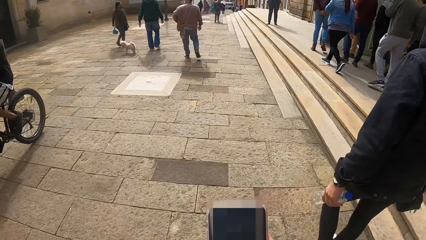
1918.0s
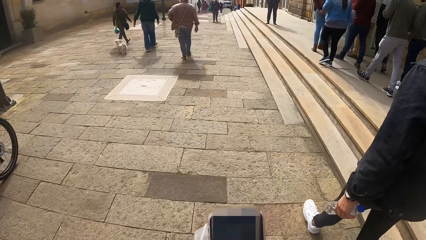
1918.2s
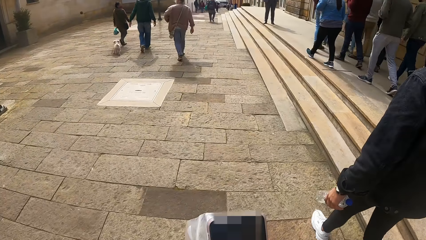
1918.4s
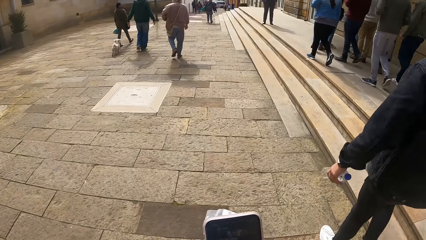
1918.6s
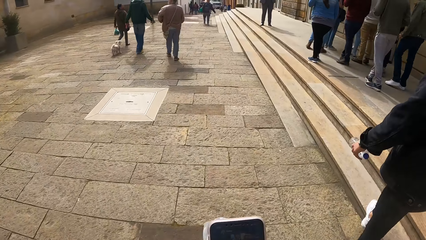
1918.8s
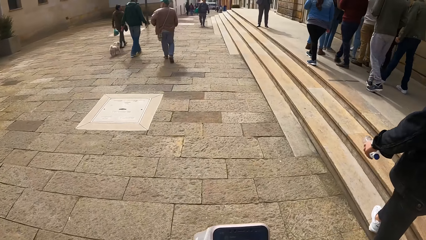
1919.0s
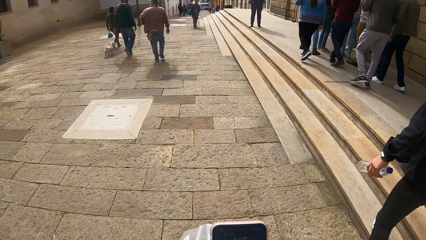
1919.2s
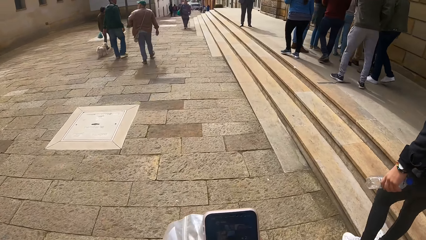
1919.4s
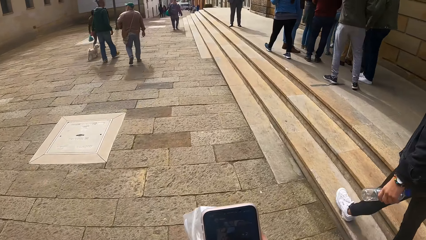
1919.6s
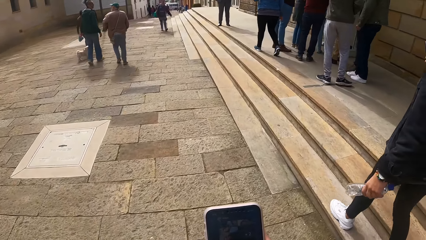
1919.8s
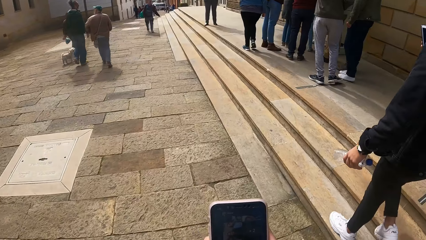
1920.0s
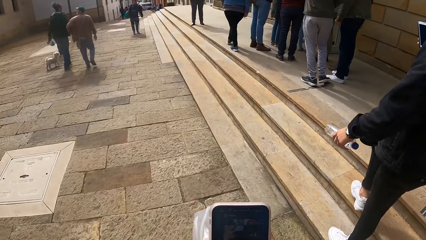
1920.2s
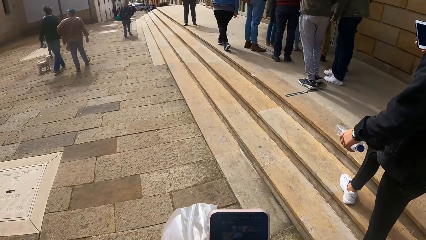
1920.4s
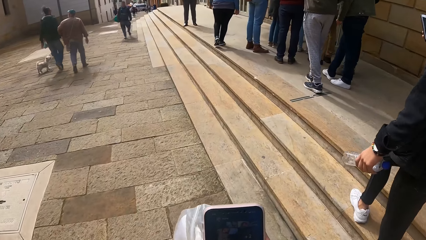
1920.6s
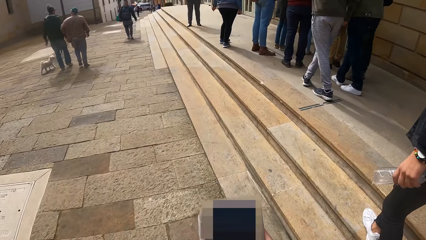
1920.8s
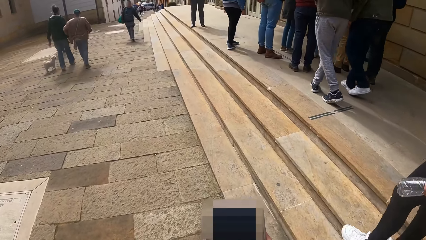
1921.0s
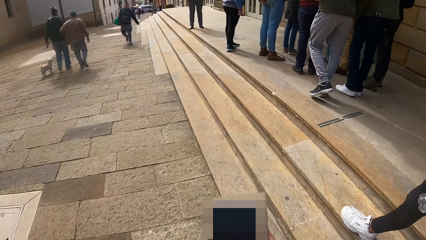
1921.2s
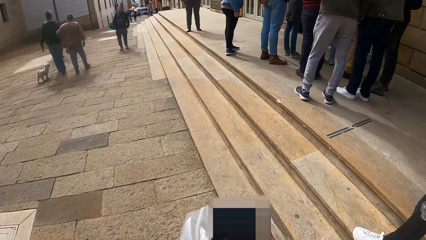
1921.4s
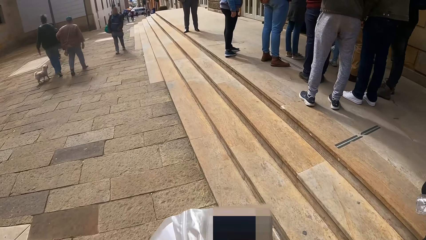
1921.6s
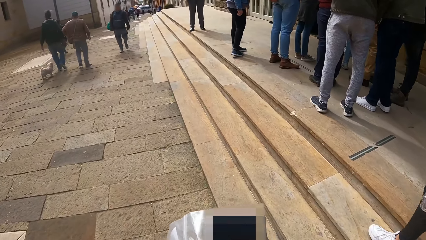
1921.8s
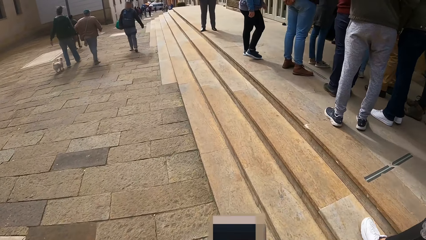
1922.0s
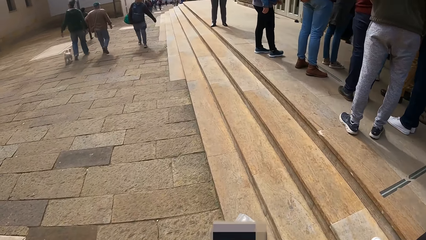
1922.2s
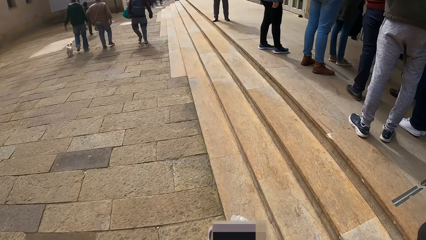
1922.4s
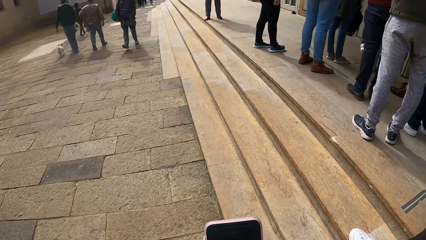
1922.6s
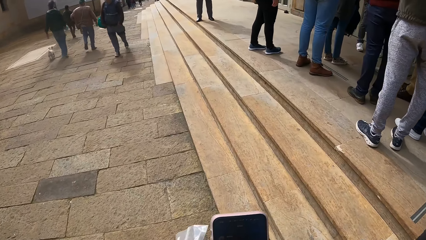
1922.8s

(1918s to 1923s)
The camera wearer holds the phone with both hands. She holds the zip lock bag with her left hand.

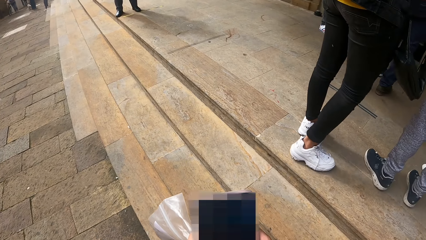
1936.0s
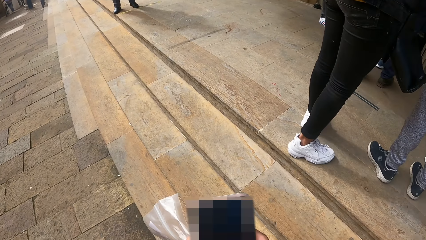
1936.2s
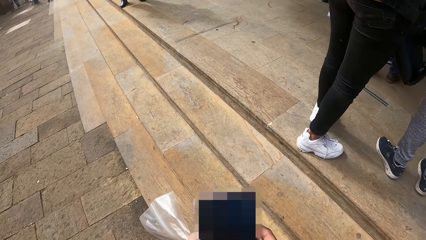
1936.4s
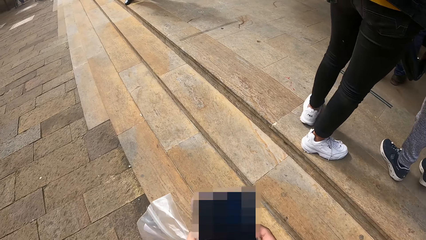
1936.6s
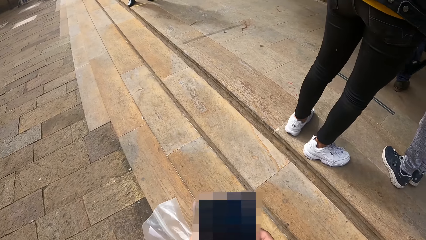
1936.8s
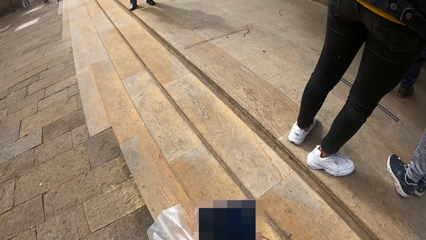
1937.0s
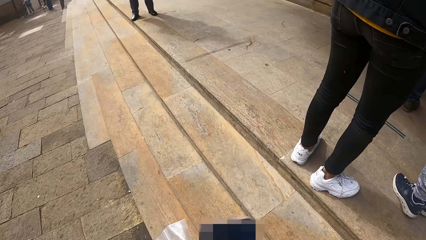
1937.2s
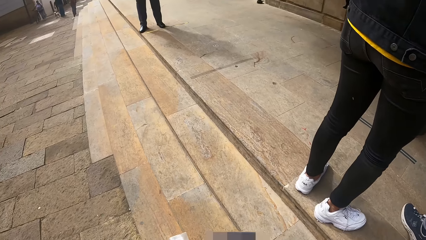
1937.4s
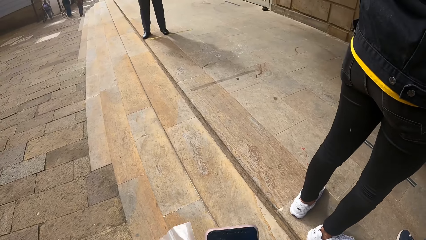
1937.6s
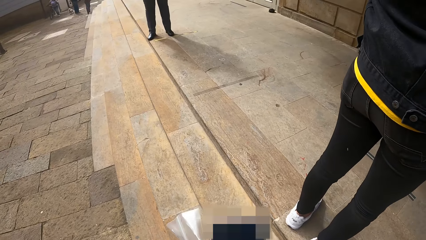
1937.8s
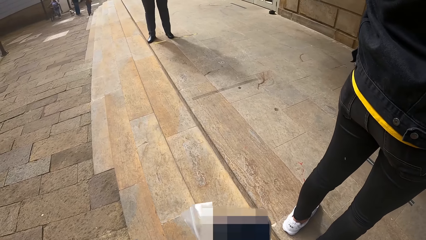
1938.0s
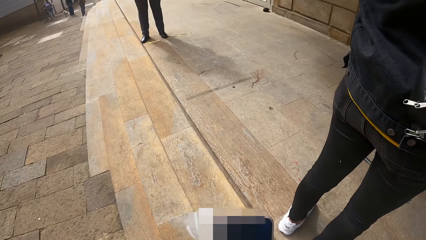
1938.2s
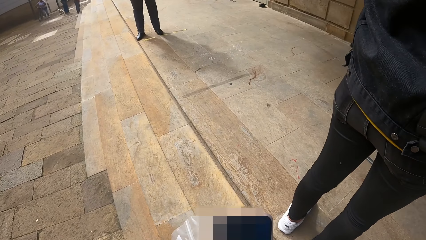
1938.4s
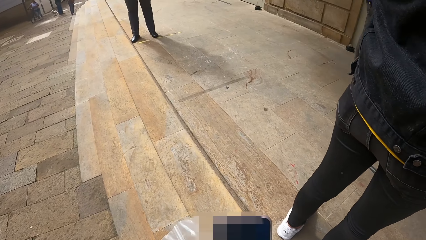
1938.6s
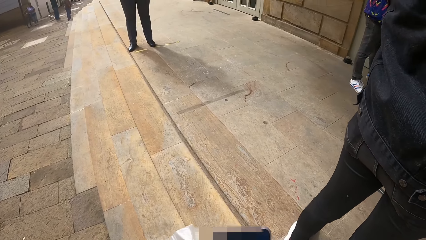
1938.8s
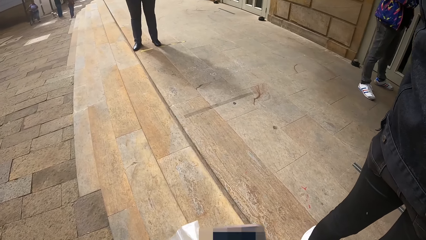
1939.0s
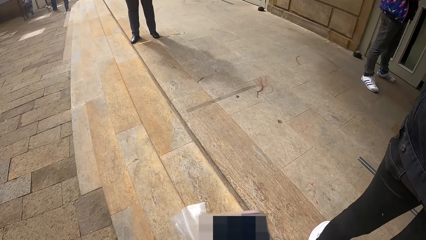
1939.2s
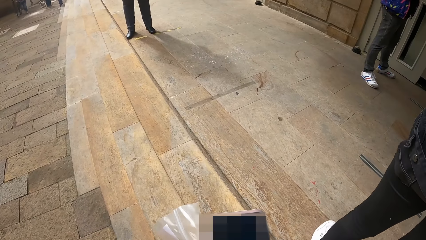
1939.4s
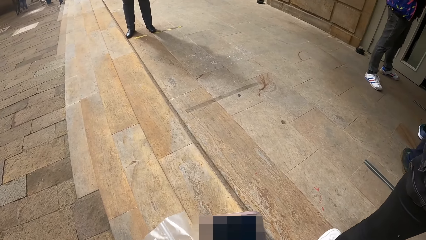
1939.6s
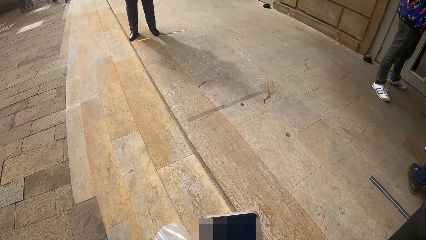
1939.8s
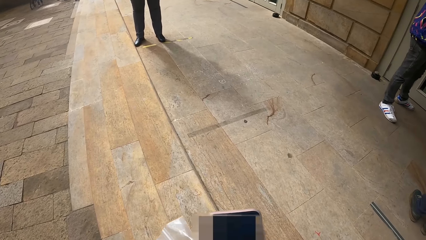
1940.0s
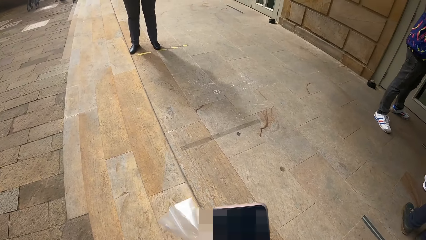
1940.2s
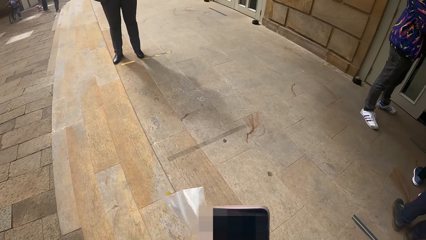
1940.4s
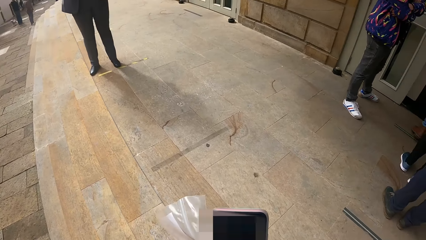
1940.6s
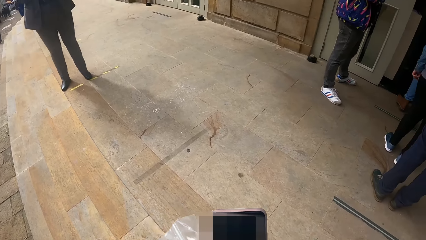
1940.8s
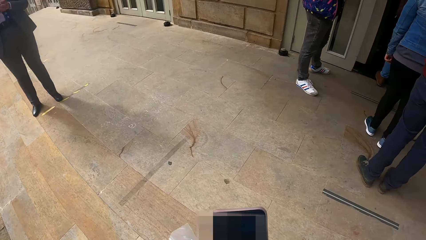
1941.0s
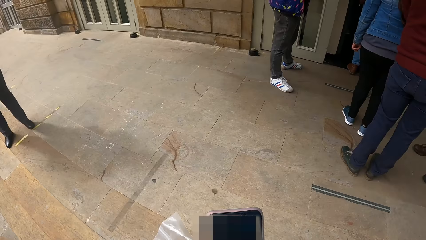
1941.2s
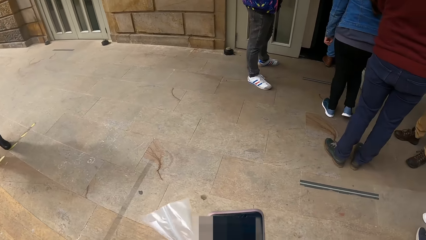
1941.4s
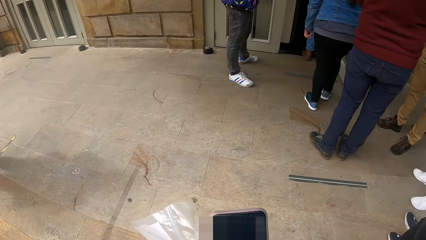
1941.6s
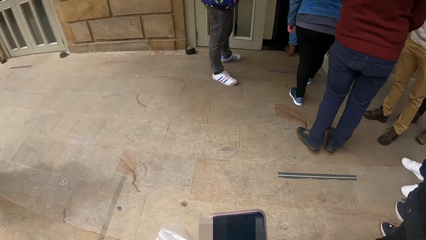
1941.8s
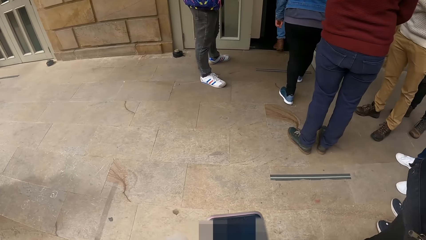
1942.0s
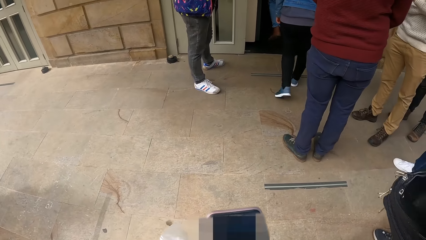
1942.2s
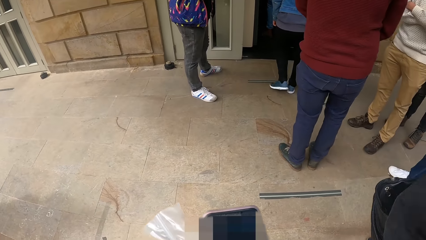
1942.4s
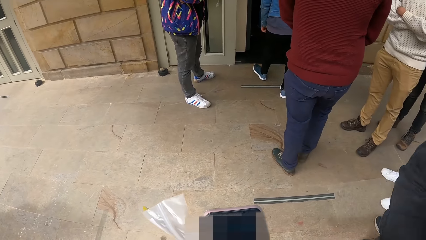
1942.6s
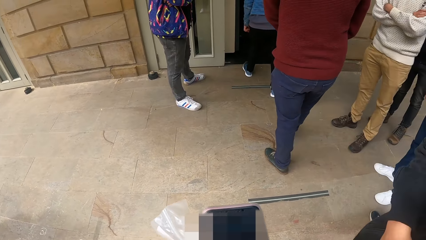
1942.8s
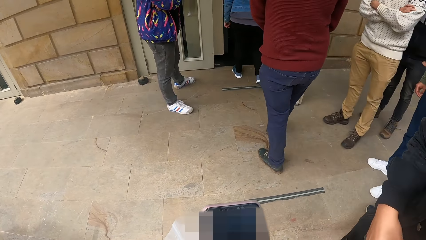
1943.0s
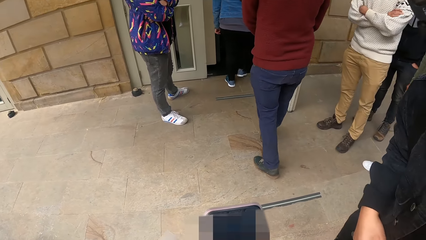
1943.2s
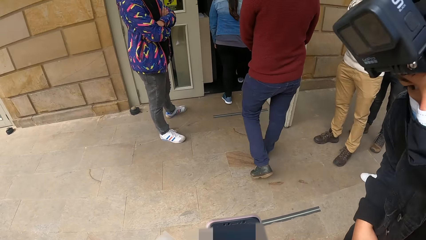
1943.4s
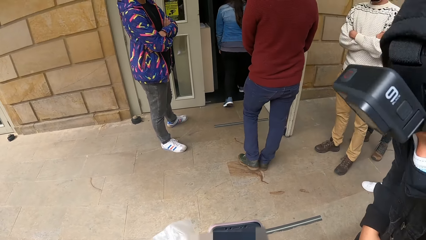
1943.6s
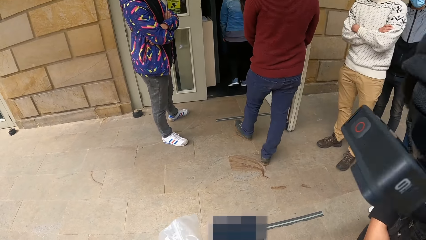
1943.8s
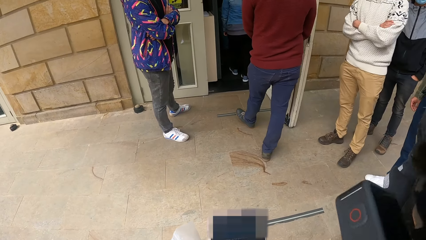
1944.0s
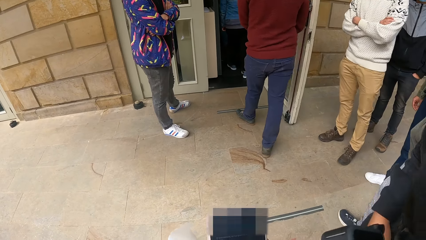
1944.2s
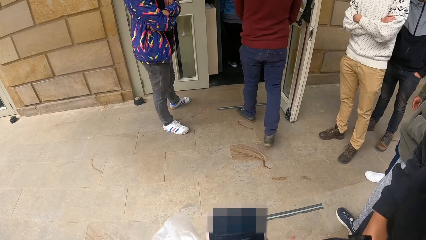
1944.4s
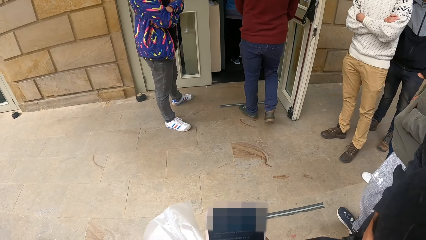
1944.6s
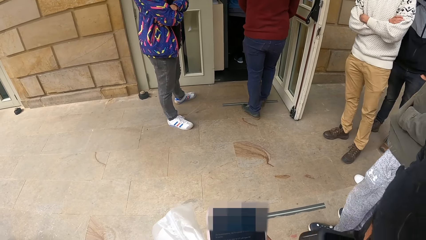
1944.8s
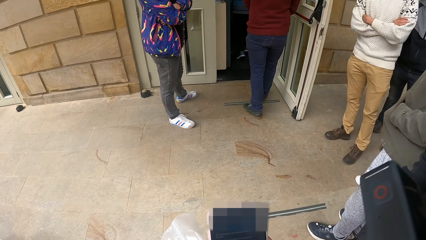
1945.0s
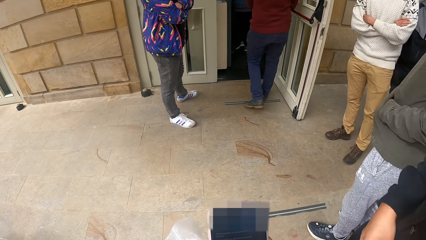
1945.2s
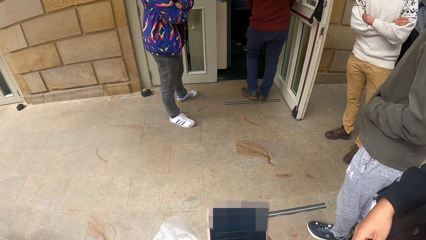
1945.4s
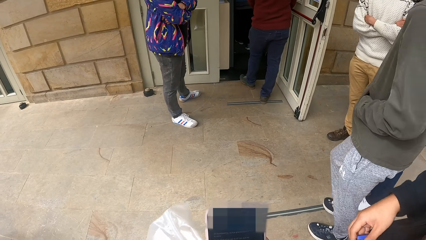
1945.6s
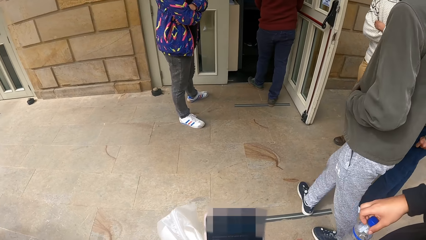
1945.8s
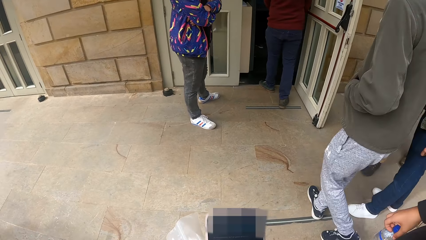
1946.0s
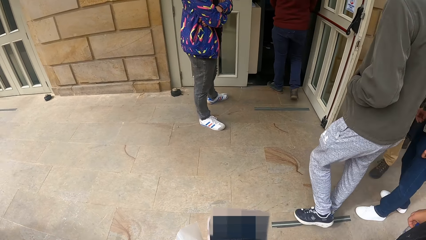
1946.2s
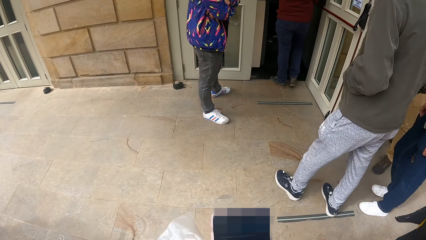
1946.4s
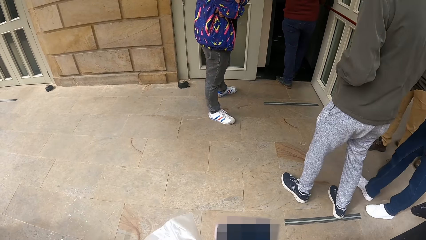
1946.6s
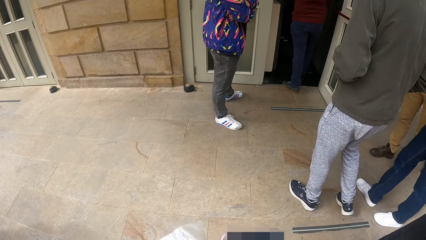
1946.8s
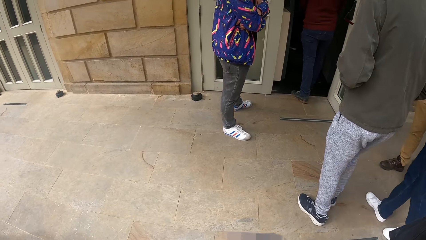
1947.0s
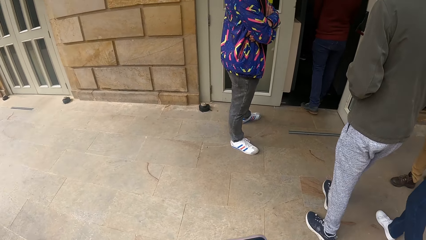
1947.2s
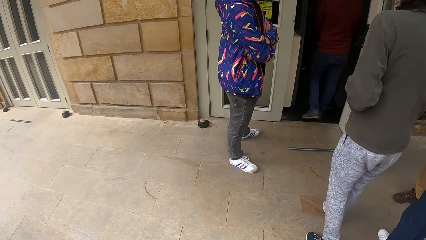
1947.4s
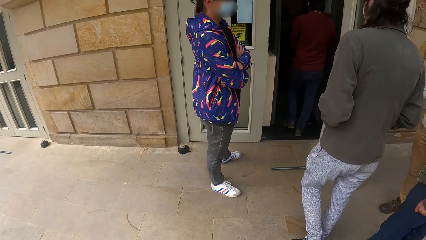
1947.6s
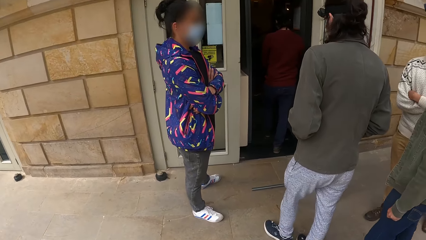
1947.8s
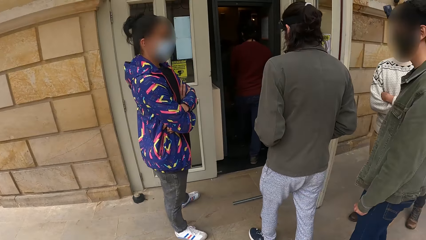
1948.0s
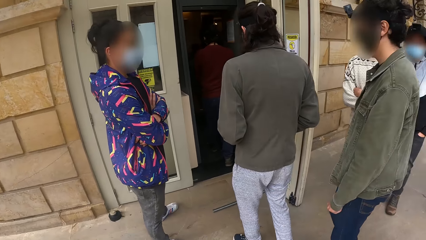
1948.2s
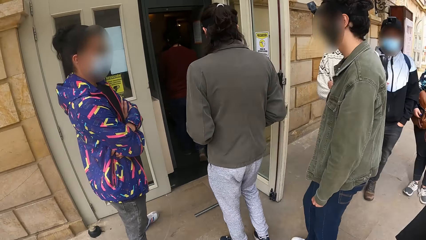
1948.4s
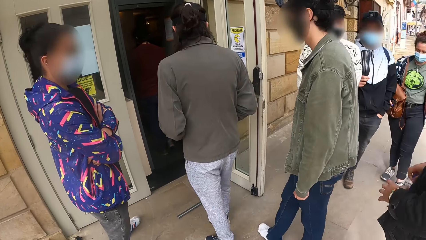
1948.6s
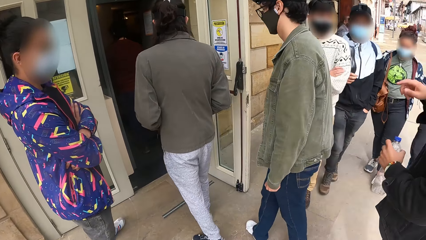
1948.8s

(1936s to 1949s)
The camera wearer walks up the stairs. A man walks into a museum. Another man walks into the museum.
